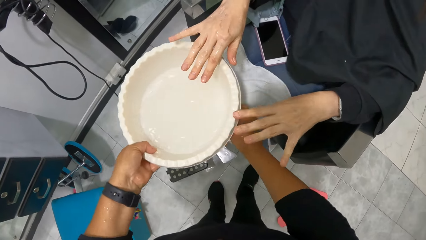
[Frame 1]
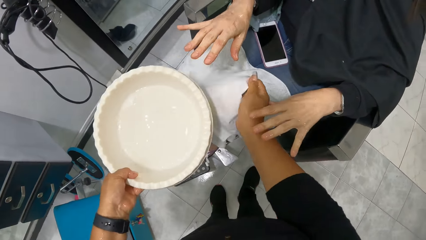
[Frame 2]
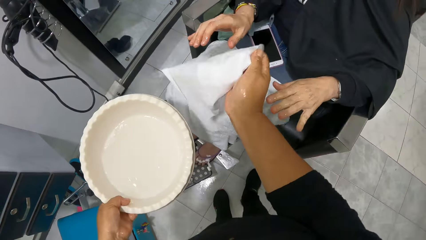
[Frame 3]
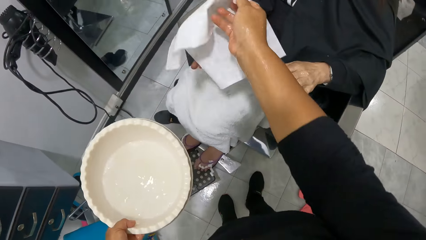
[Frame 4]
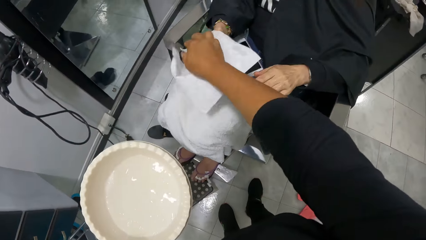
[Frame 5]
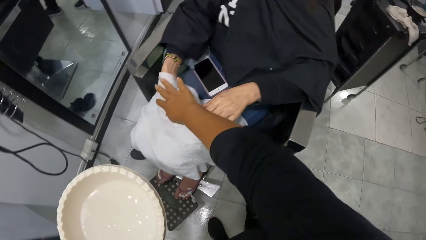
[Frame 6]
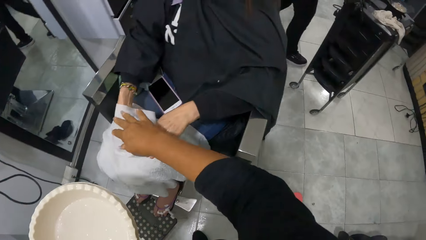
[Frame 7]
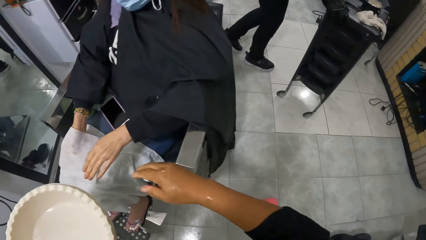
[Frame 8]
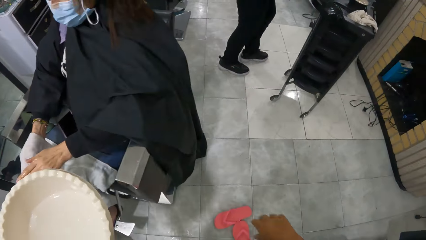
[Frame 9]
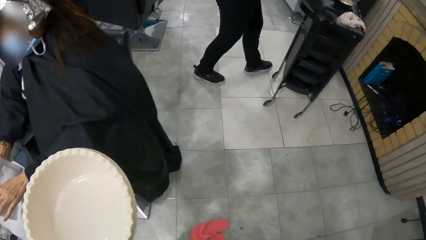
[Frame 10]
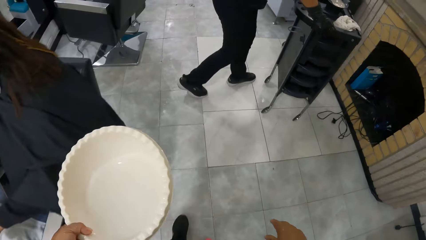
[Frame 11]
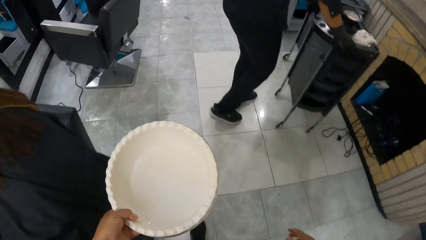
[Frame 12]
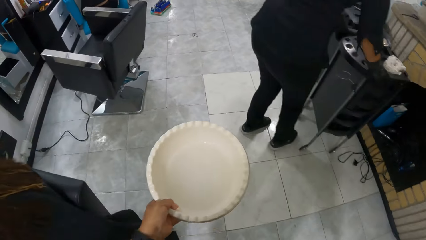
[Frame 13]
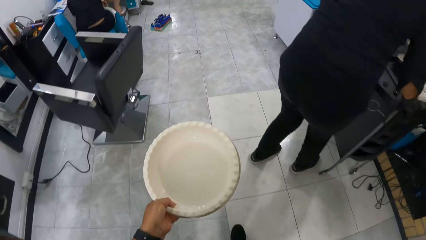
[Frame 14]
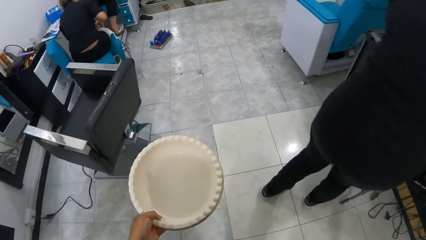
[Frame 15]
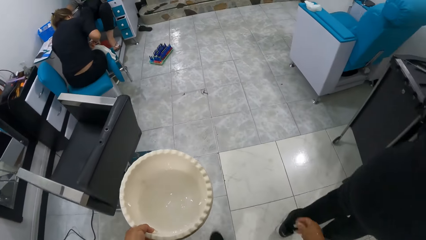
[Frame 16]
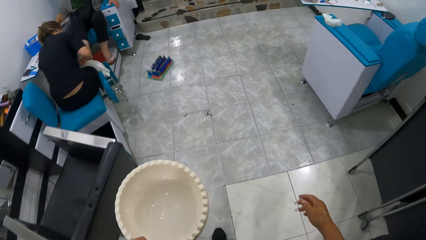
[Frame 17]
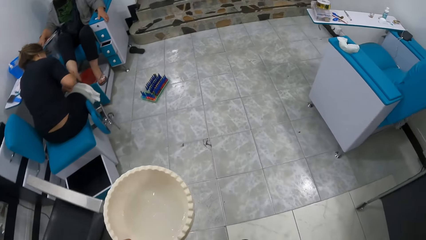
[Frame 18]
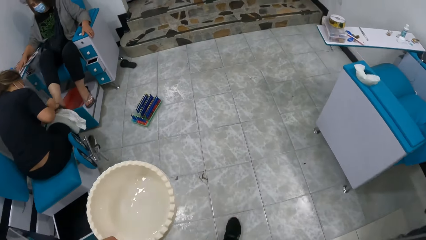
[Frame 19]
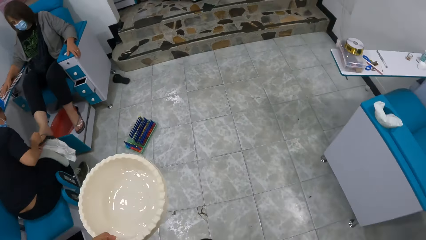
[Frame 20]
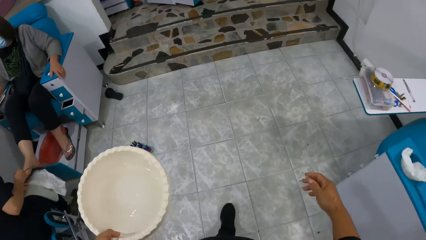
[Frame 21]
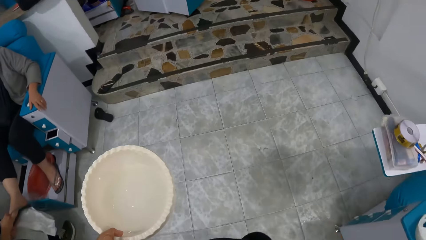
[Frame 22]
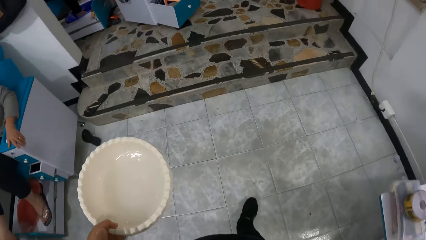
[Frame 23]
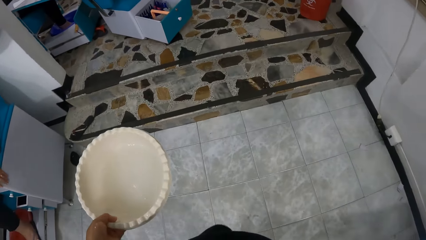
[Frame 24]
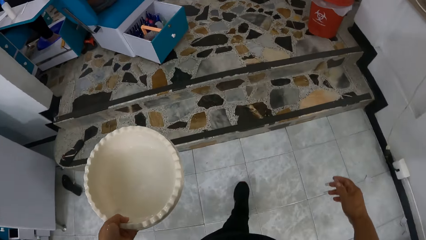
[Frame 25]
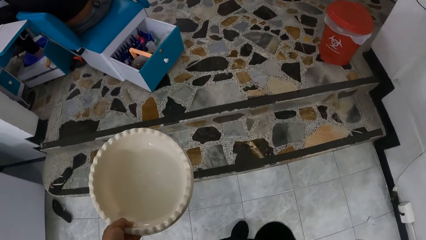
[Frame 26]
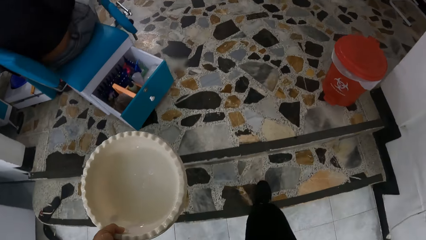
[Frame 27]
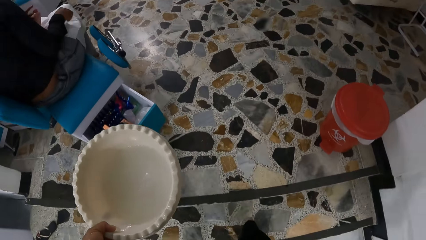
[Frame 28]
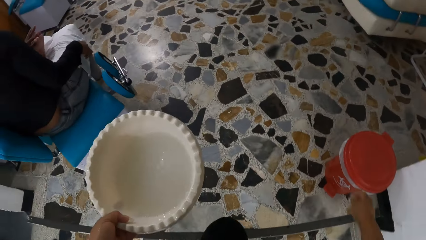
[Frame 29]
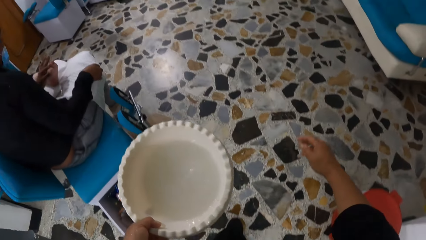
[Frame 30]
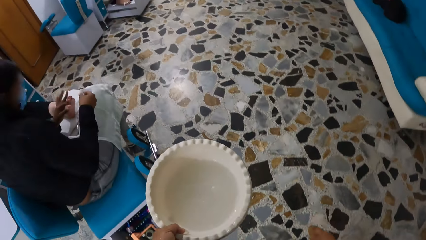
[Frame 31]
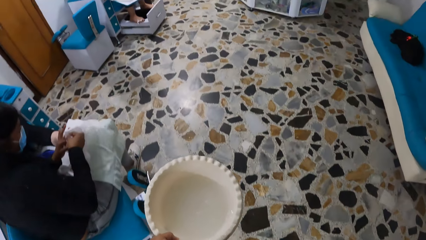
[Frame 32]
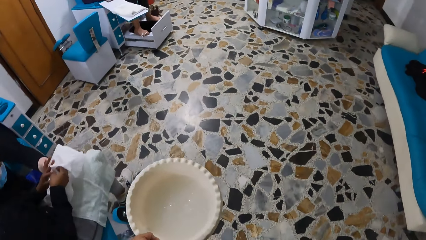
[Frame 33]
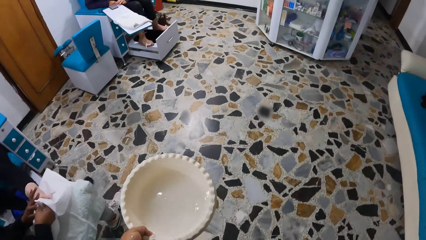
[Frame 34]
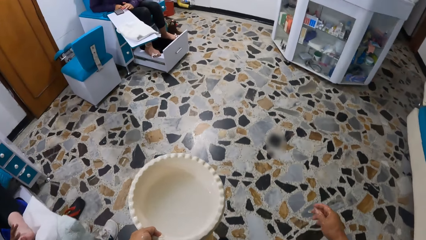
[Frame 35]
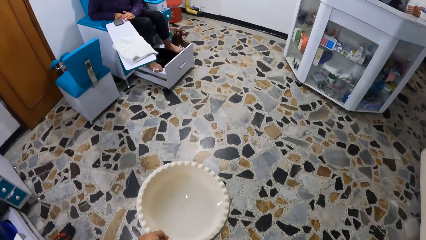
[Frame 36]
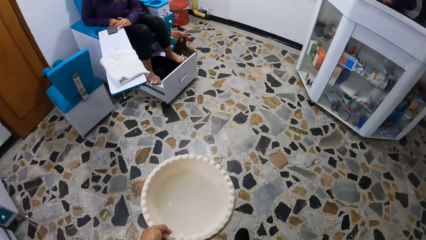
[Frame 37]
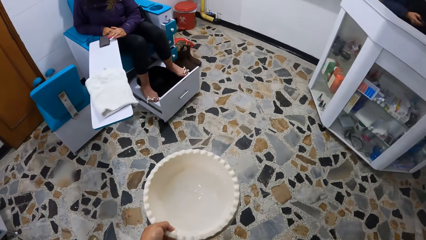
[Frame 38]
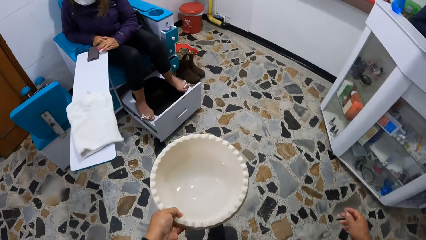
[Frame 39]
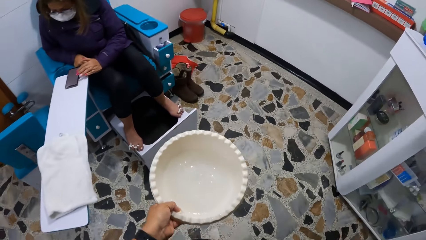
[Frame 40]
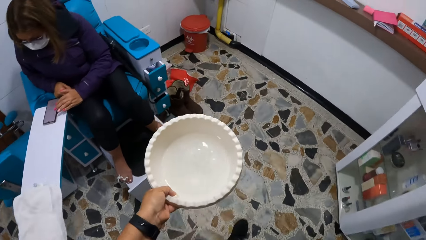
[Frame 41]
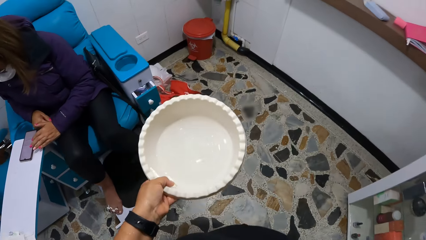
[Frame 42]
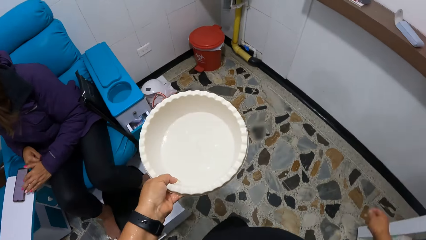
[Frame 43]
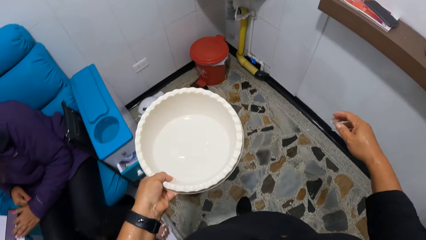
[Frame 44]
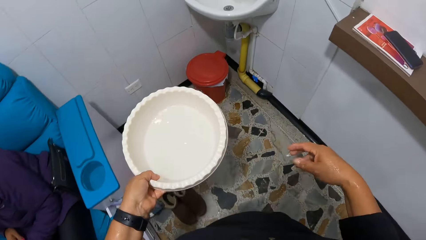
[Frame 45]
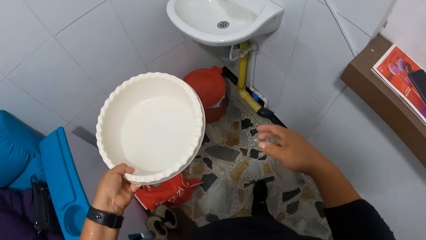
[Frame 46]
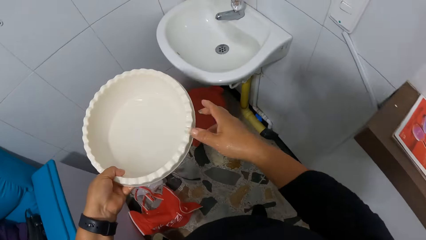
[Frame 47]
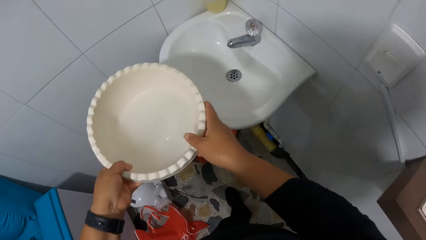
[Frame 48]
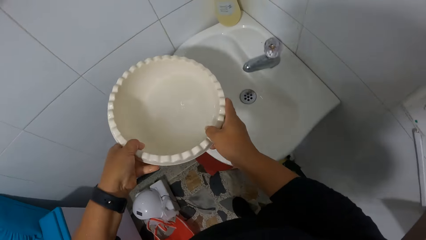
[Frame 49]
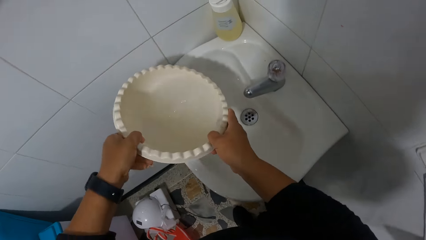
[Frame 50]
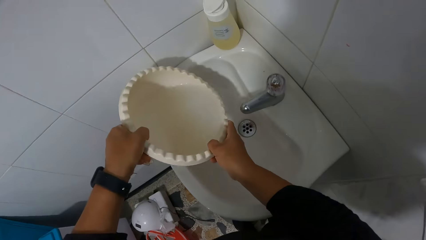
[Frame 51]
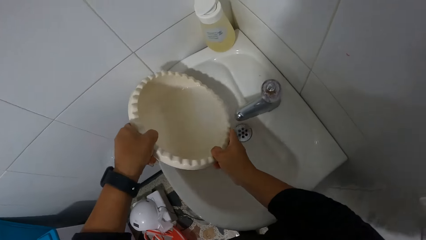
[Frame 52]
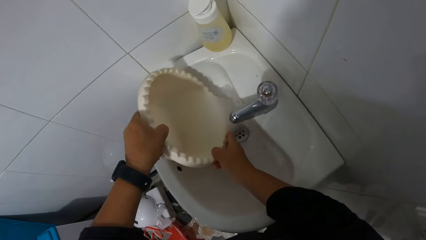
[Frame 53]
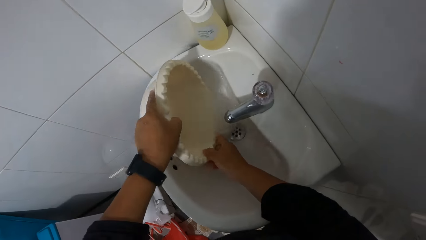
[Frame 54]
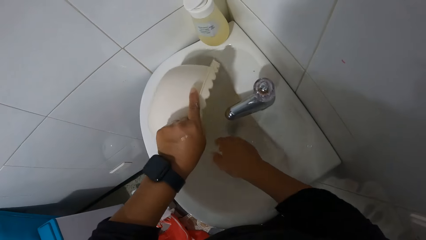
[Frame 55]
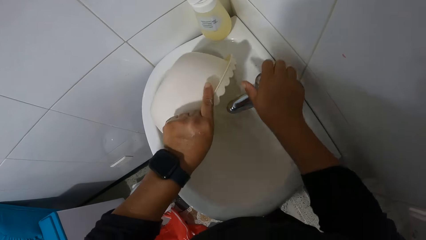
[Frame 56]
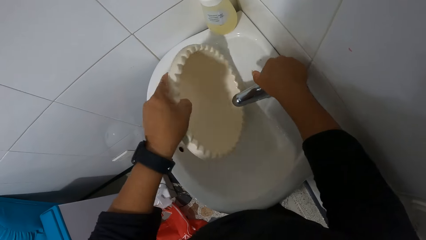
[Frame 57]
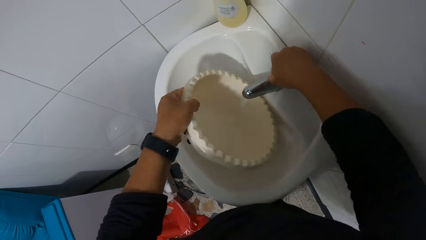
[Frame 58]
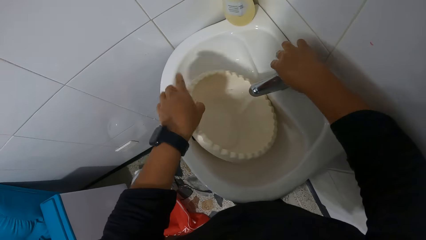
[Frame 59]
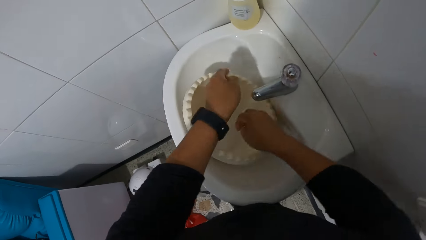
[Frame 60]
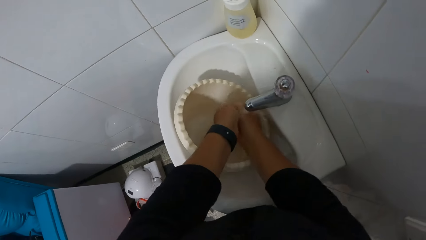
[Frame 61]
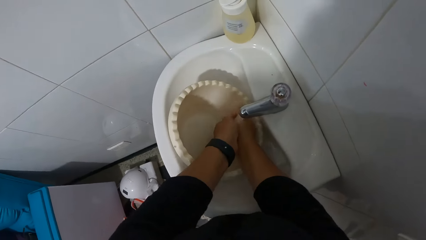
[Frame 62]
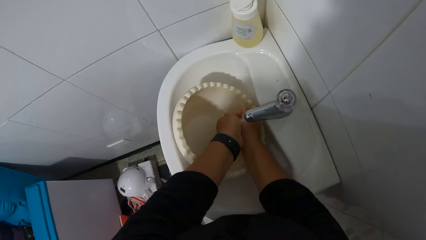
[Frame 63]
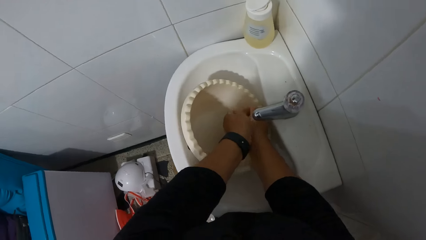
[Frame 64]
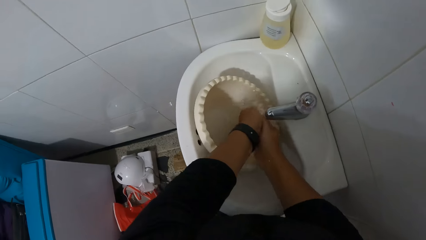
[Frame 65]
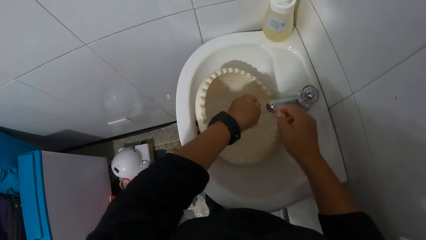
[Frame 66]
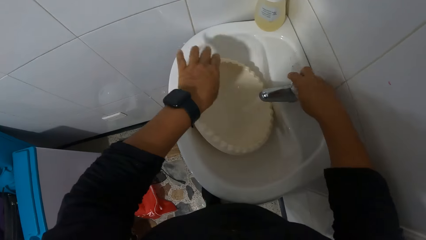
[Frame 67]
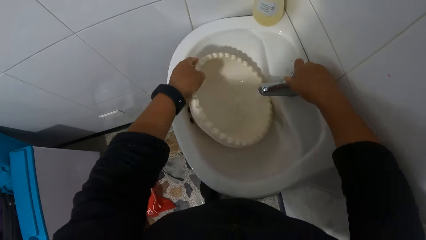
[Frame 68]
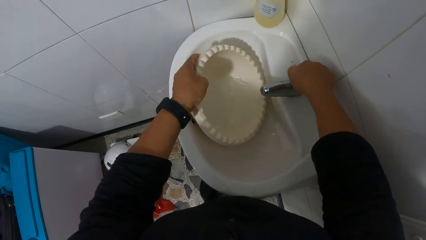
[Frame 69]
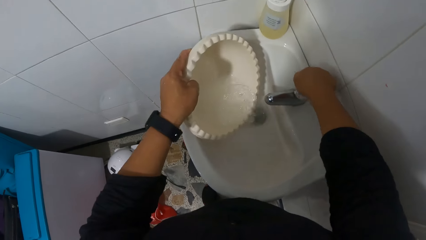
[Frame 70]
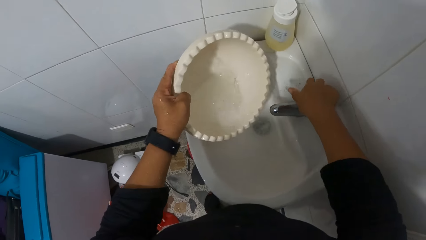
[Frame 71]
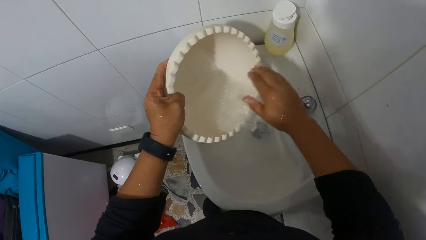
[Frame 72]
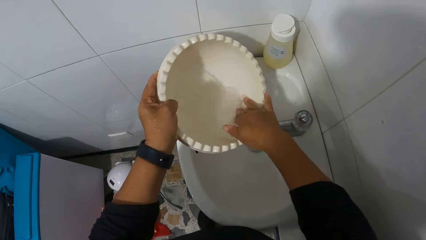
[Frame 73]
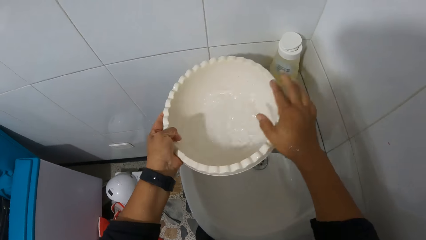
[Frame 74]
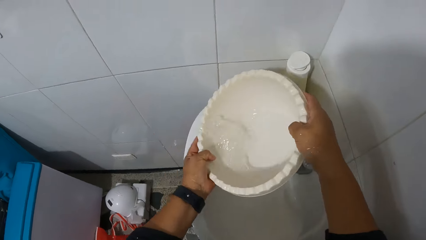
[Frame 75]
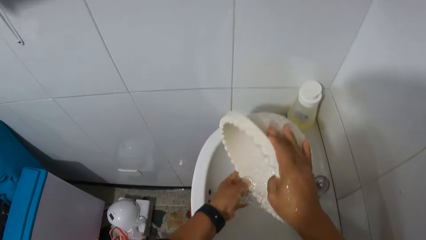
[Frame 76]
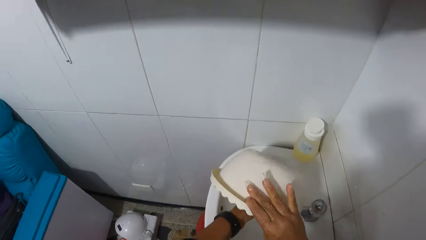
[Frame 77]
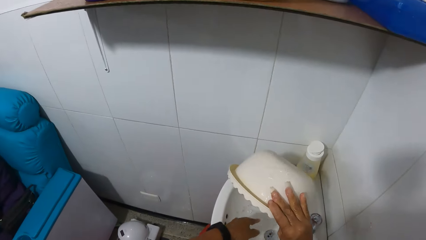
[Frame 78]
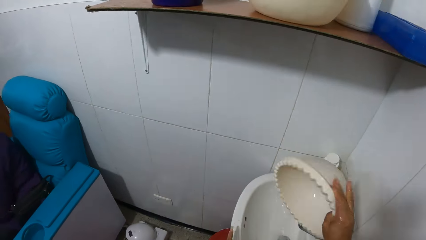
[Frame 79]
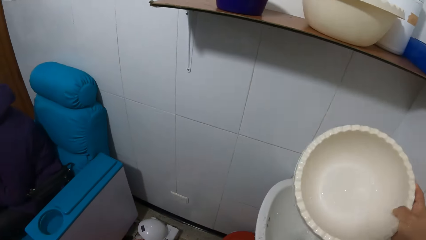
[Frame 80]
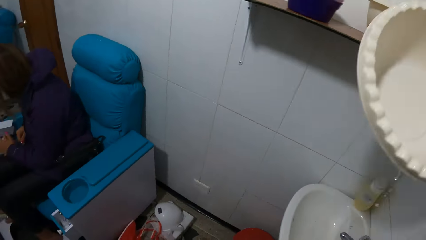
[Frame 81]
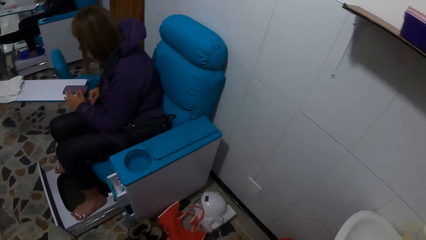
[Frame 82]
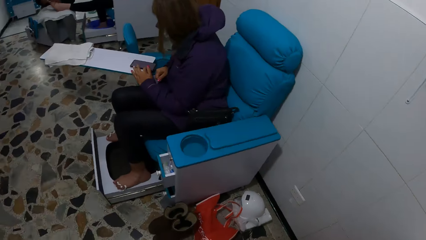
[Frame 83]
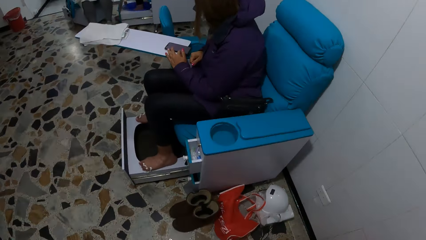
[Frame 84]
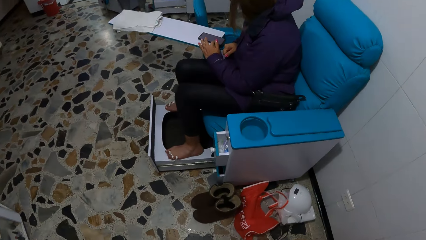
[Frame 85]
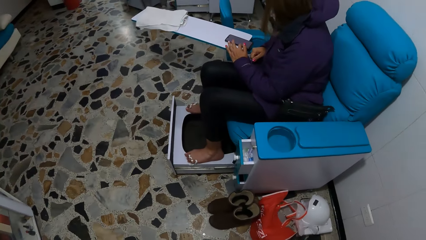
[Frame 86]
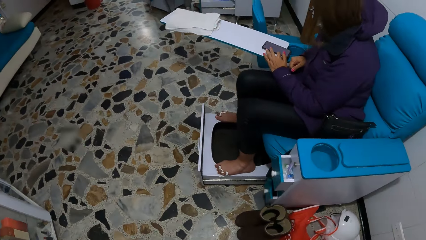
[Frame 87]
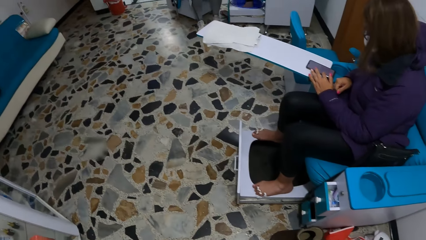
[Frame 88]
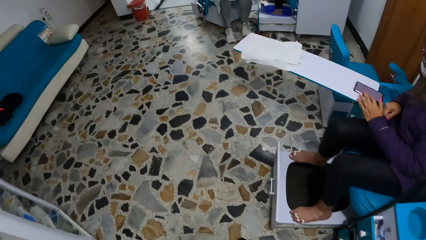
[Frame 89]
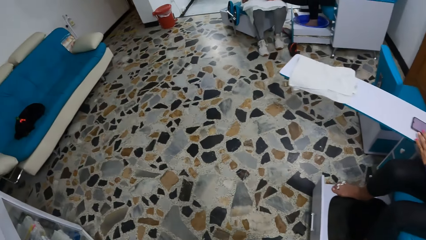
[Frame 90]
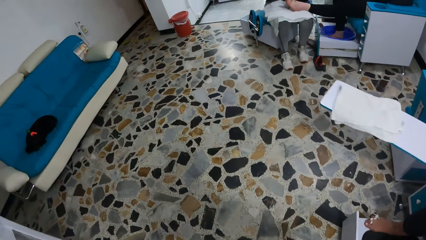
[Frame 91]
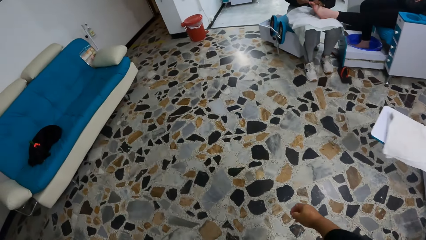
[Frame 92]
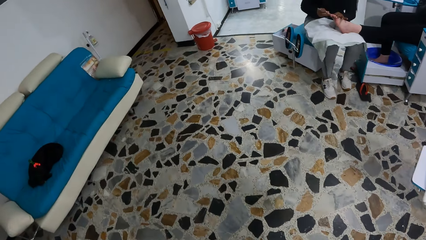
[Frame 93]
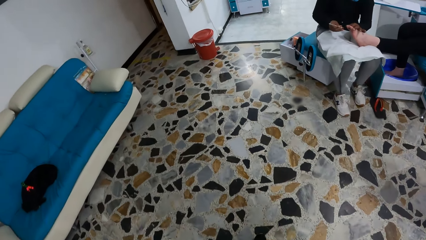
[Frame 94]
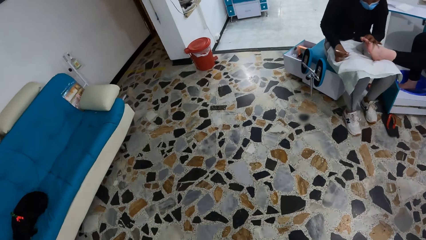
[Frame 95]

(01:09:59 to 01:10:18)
A woman removes hands from the bowl. The camera wearer lifts a white cloth on the woman's lap with her left hand. She wipes the woman's hand. Another woman pushes a trolley across the room with both hands. The camera wearer walks towards the sink with the bowl of water in her left hand. A third woman lifts a white cloth on her lap with her right hand. The third woman cleans a fourth woman's left leg with the white cloth in her right hand. The camera wearer places her right hand on the bowl of water in her left hand. She pours water from the bowl in both hands into the sink. She opens the tap on the sink with her right hand. She places the bowl in the sink with her left hand. She puts water in the bowl. She rinses both hands in the bowl in the sink. She closes the tap on the sink with her right hand. She lifts the bowl of water from the sink with her left hand. She pours water from the bowl in her left hand into the sink. She places the bowl on the shelf. She walks towards the woman.
